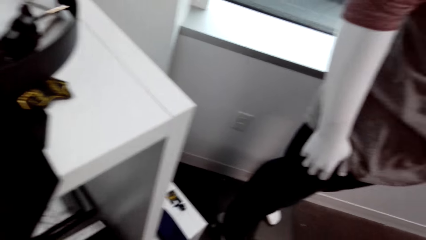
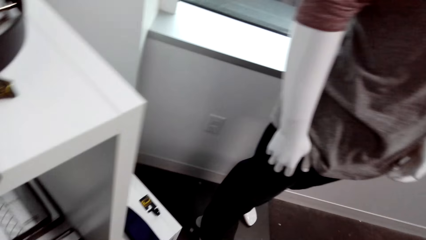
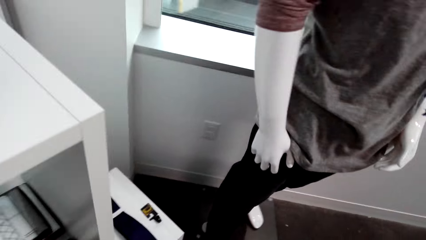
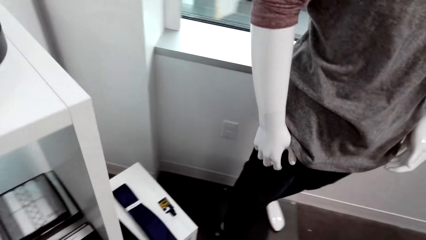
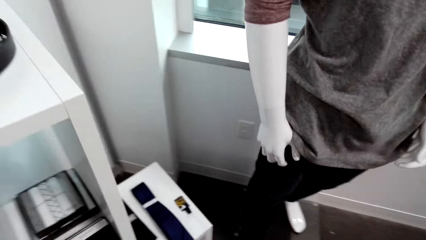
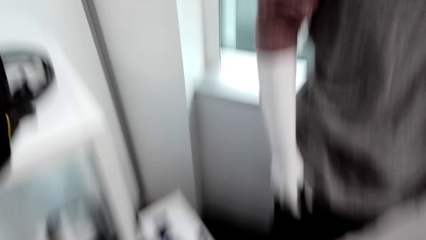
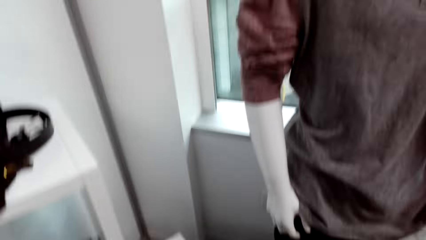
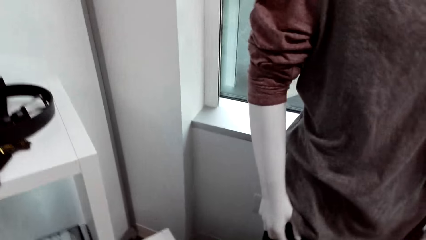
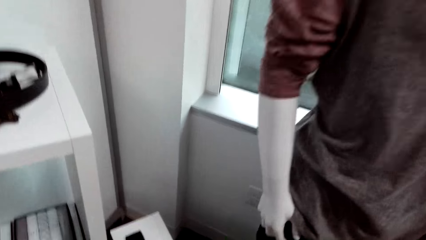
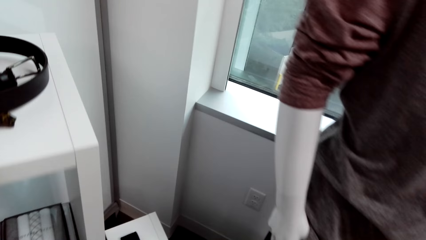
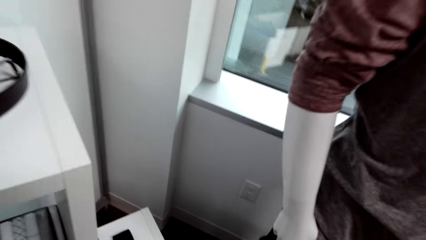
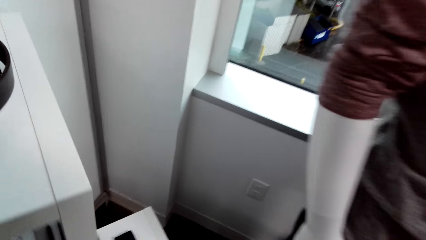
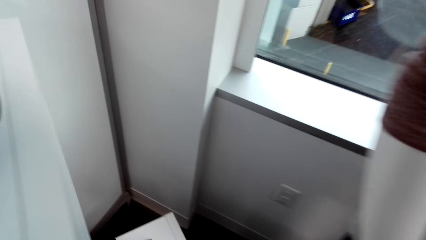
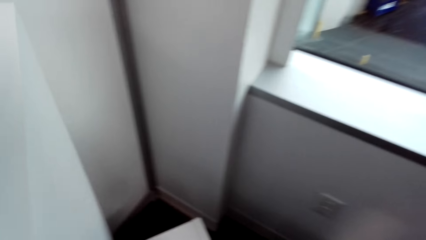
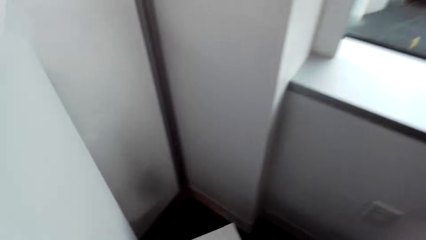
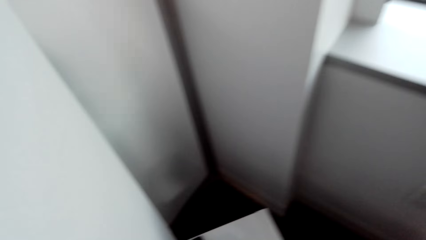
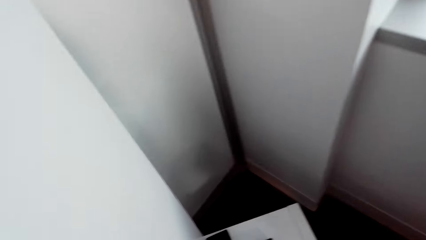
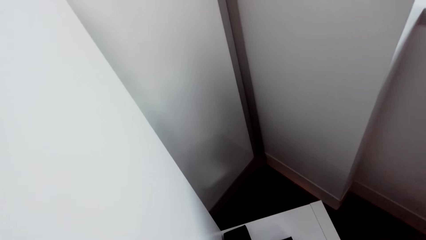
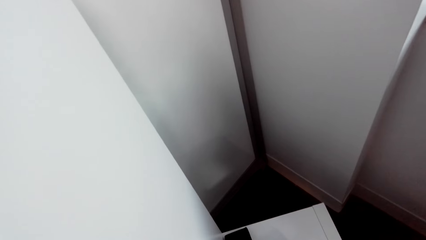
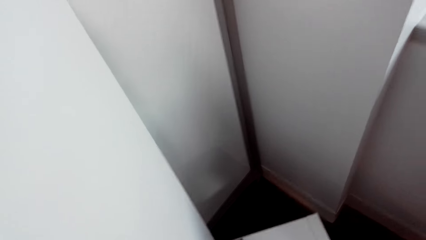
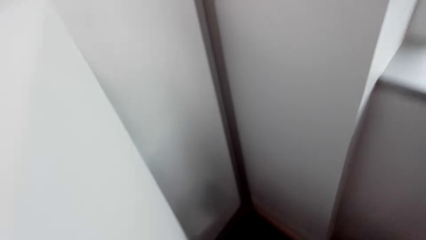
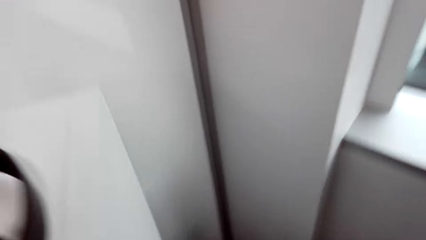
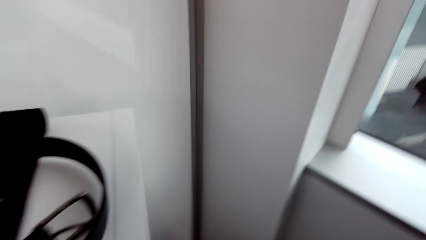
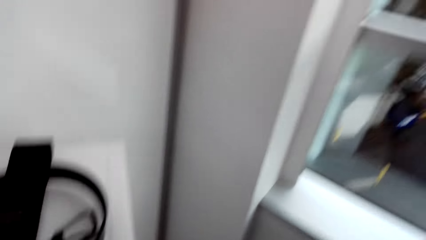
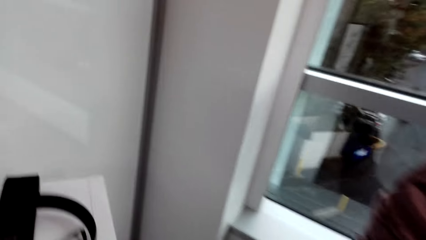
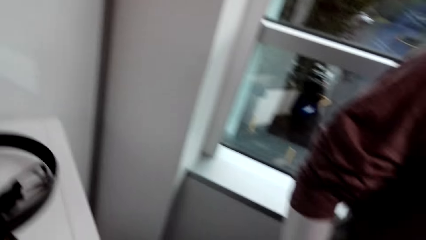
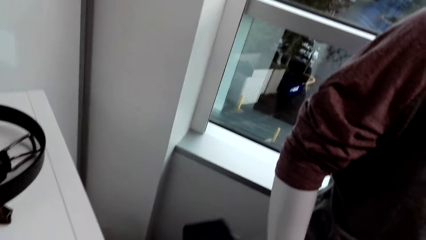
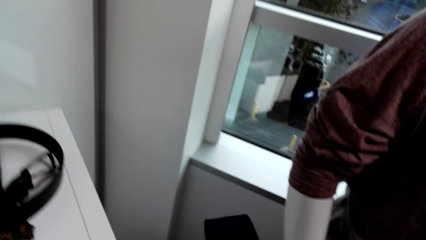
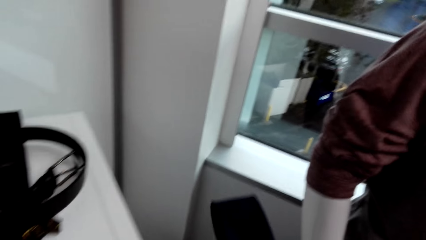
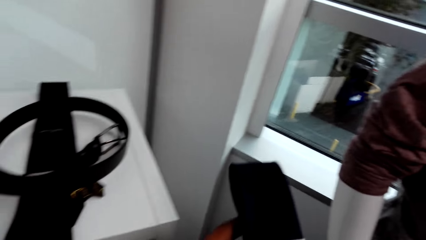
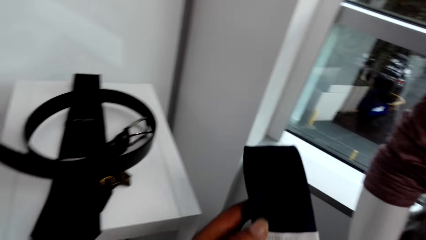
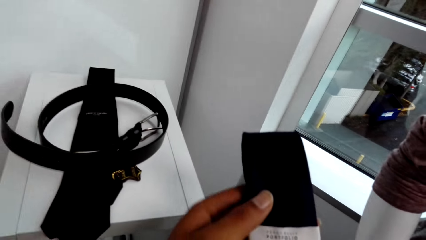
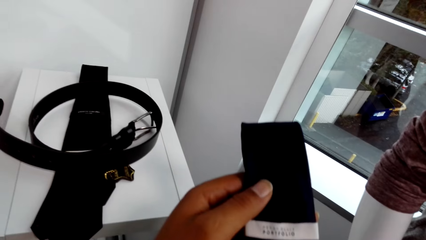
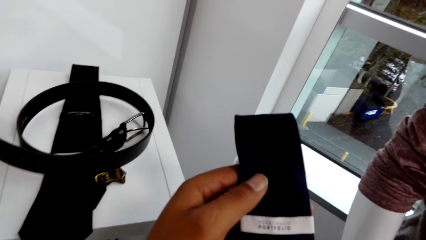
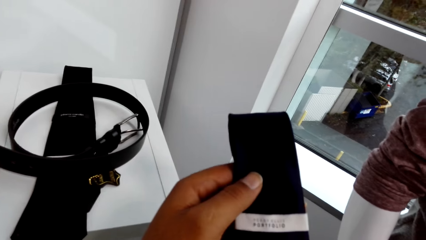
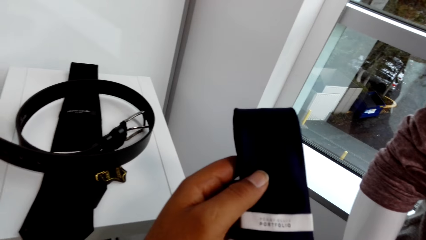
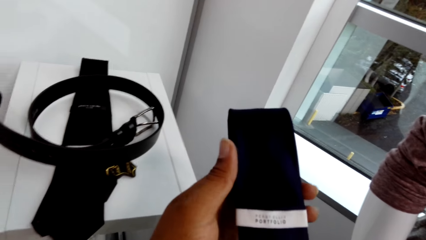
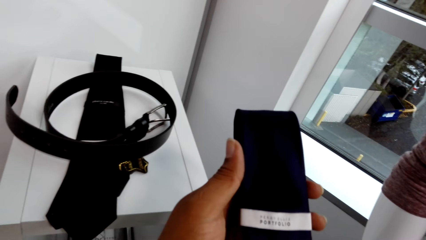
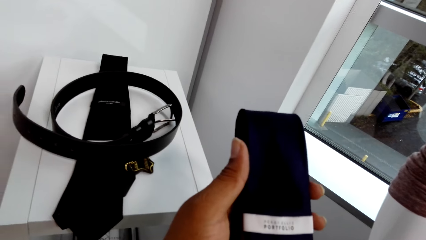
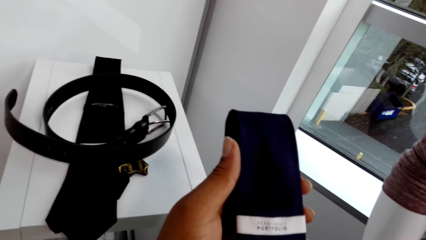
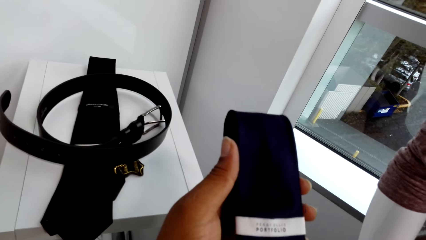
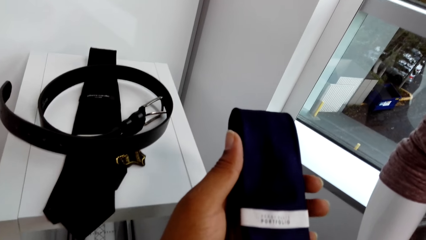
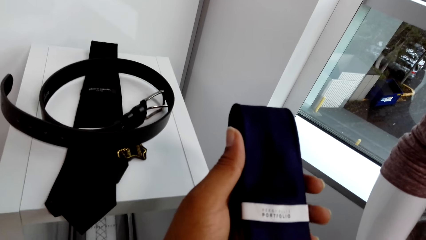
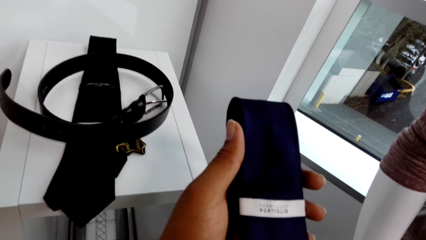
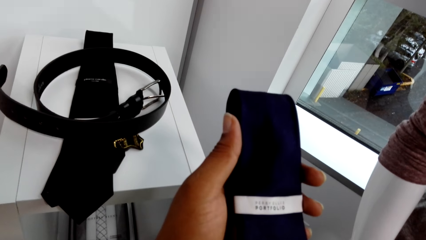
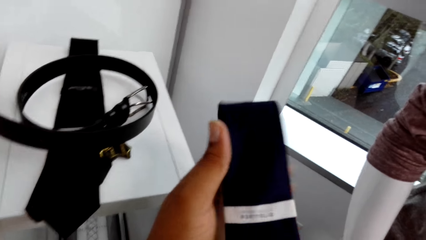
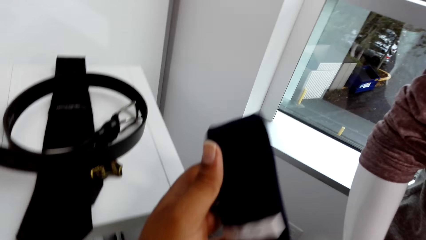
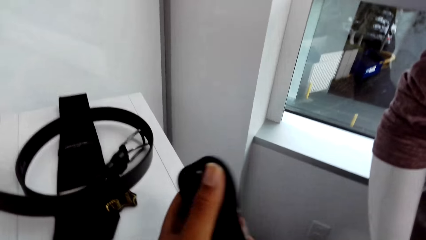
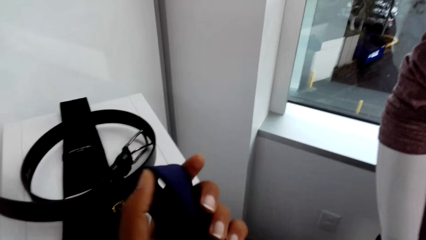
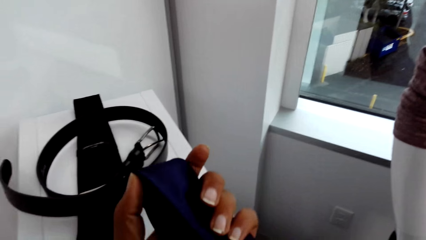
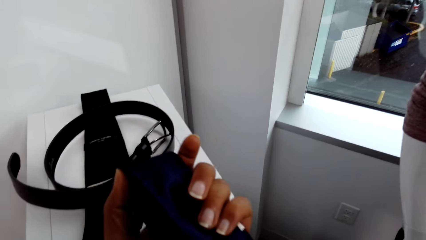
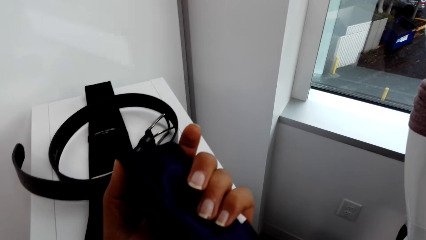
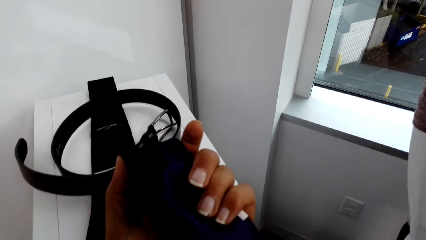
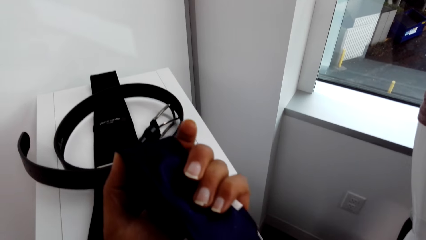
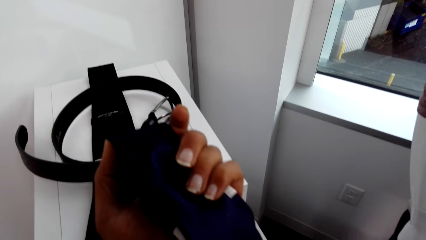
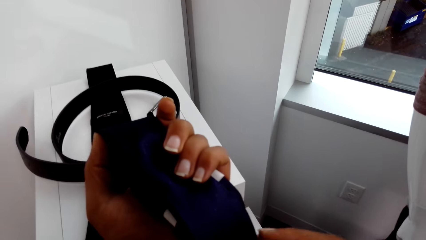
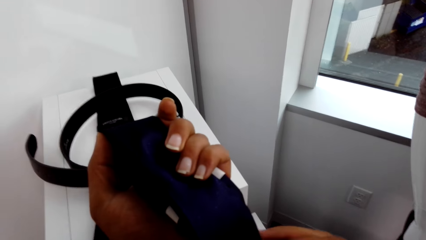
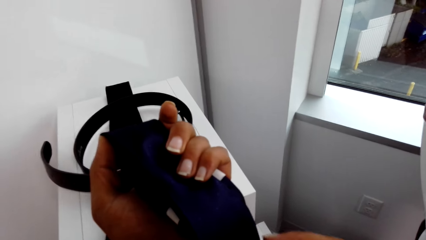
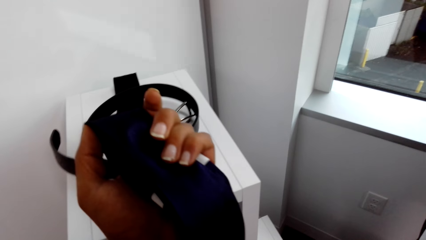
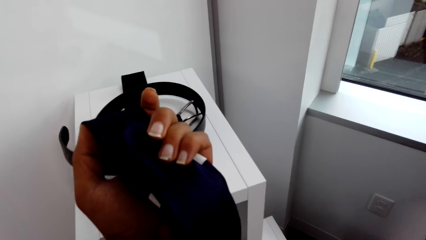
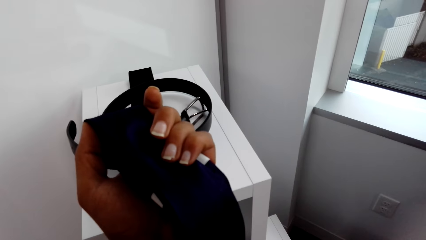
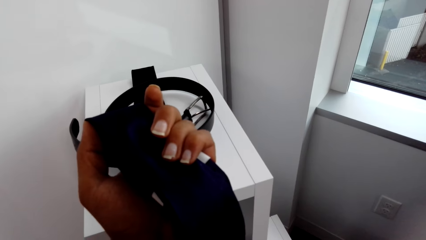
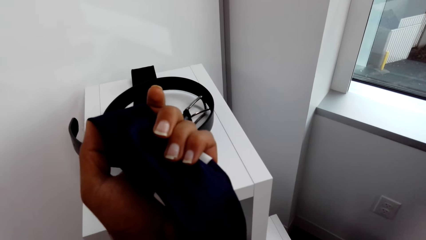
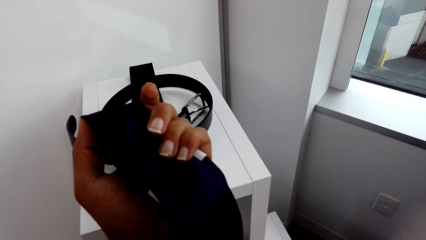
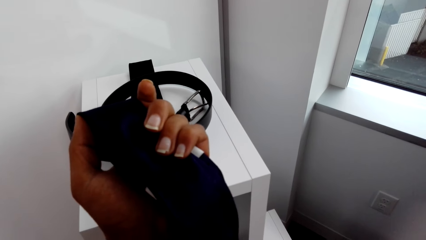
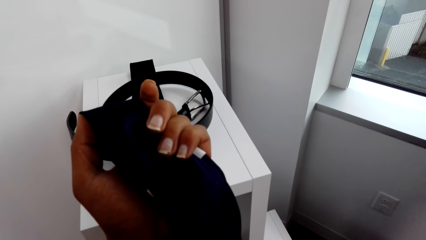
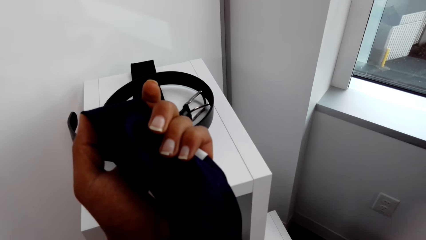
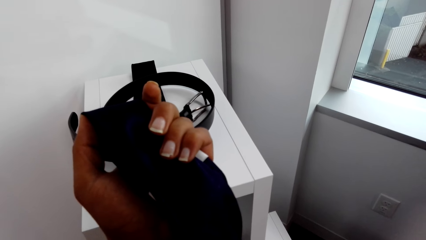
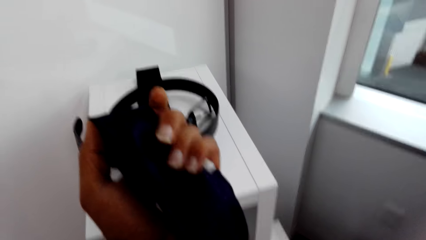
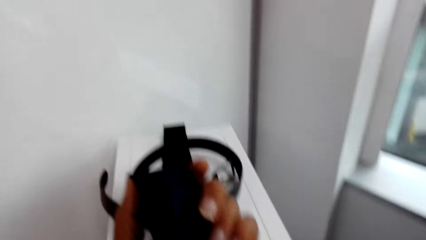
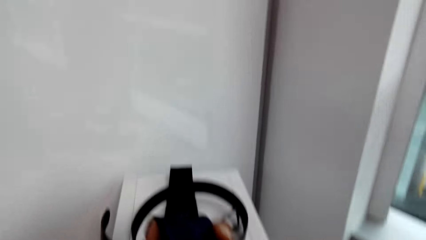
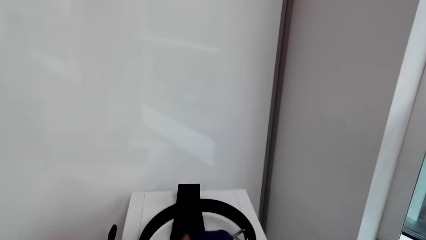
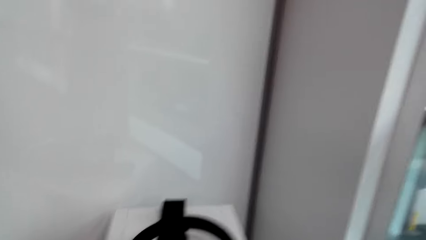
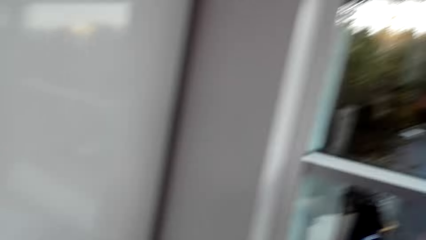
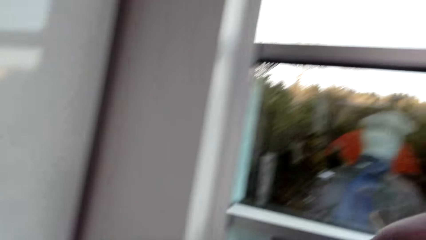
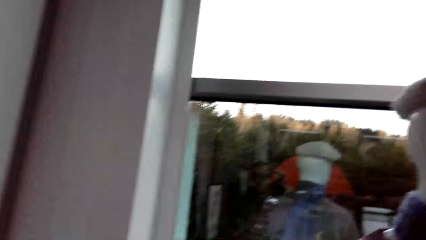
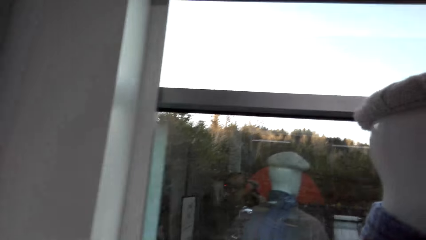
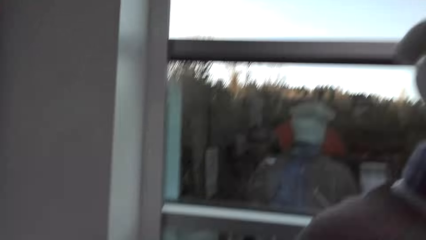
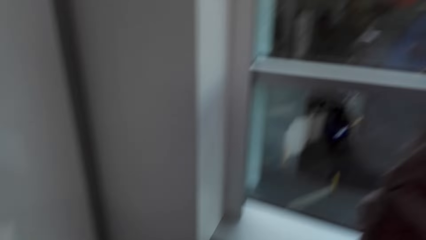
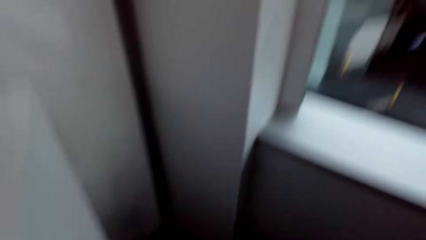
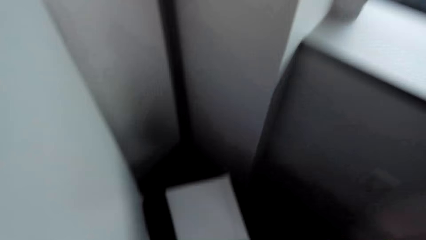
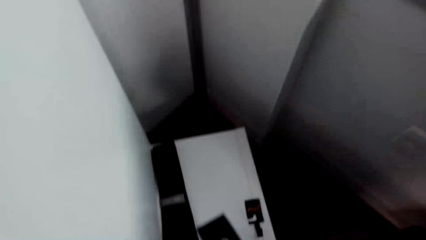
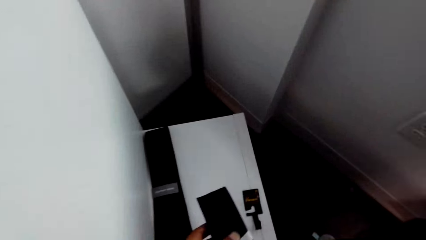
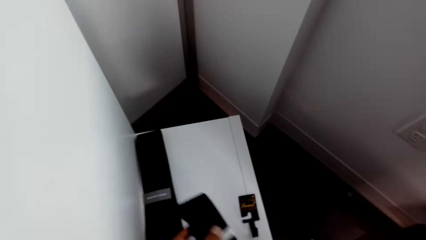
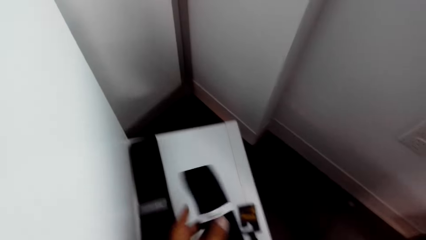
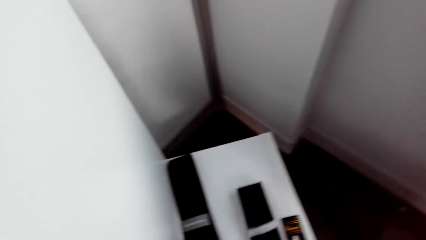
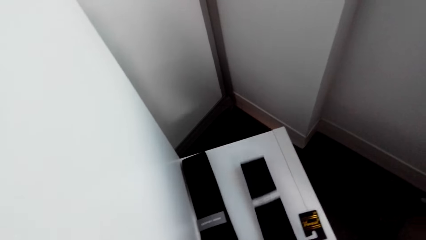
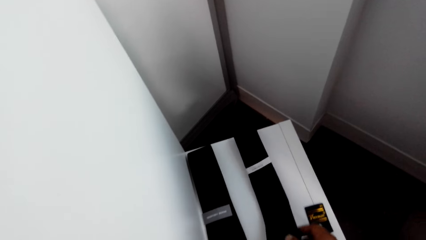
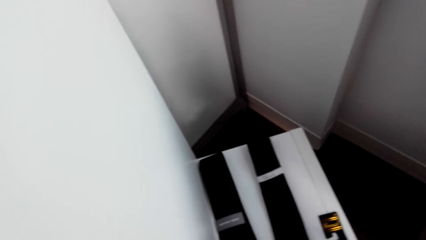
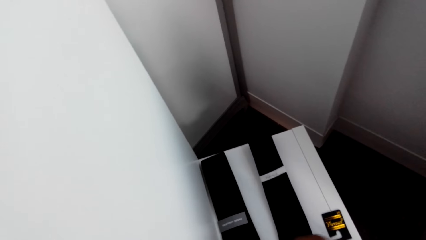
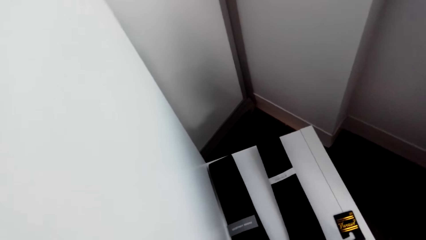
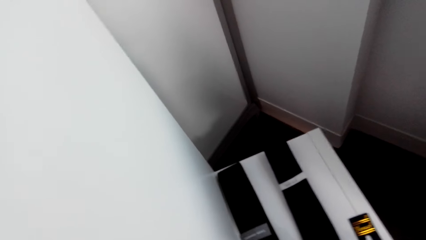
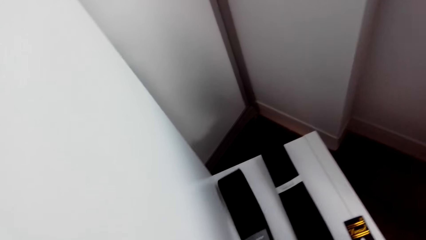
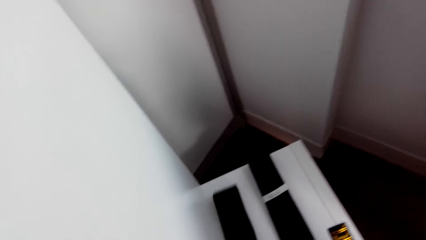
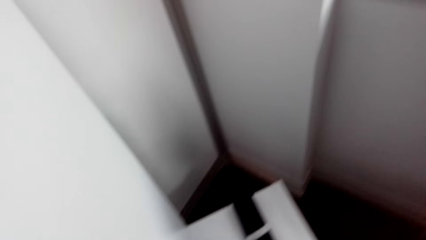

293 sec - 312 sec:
The camera wearer places the box in his left hand on the shelf. He hums. He picks a tie from a stool with his left hand. He talks. He stares at the tie. He touches the tie in his left hand with his right hand. He places the tie in his left hand on the stool. He picks a tie from the stool with his left hand.
